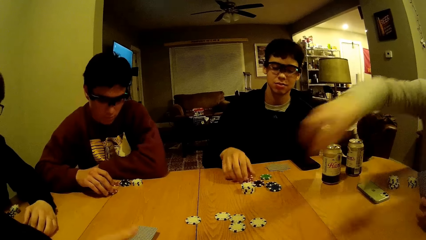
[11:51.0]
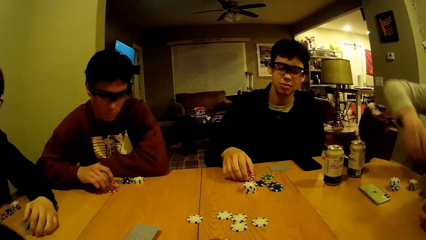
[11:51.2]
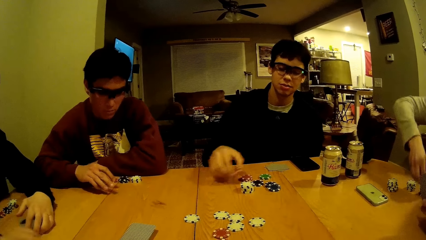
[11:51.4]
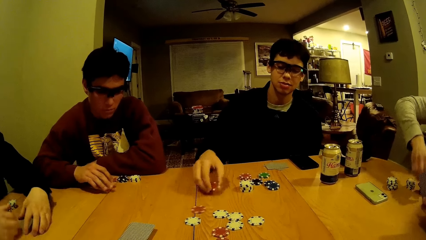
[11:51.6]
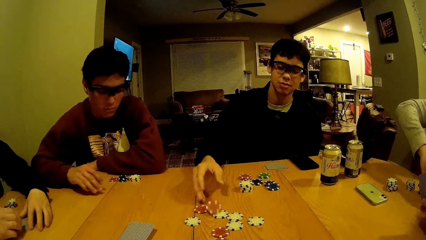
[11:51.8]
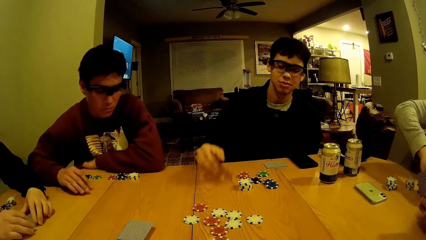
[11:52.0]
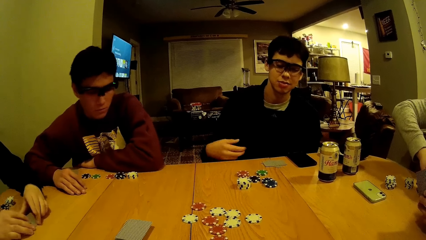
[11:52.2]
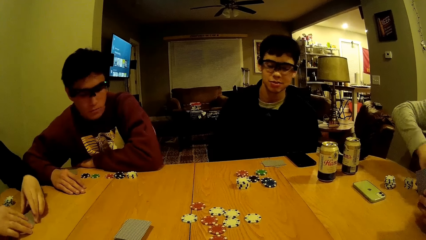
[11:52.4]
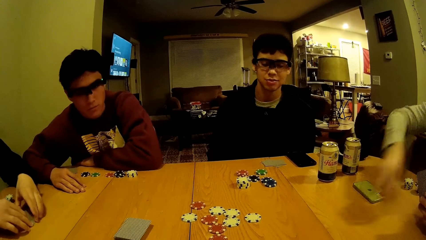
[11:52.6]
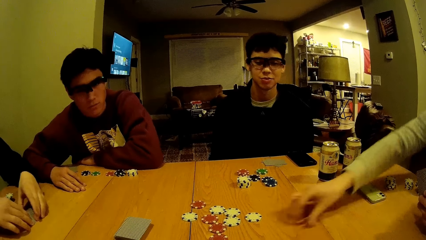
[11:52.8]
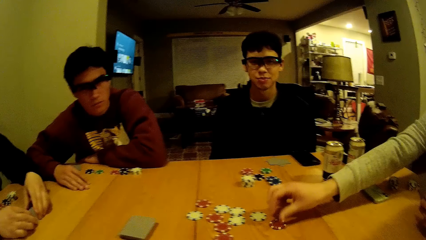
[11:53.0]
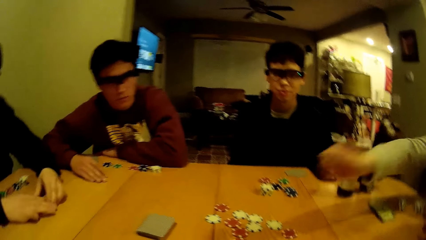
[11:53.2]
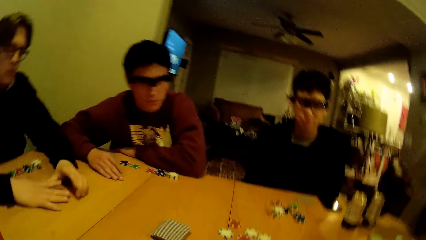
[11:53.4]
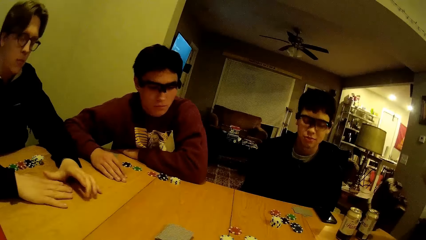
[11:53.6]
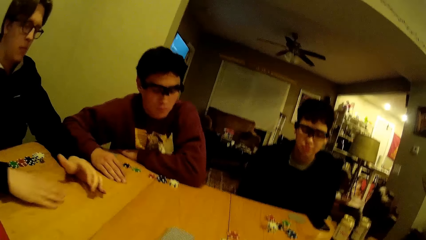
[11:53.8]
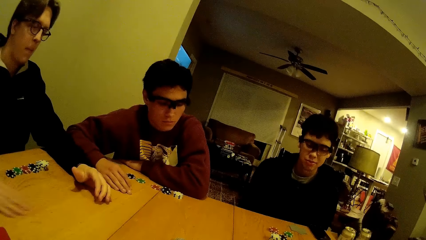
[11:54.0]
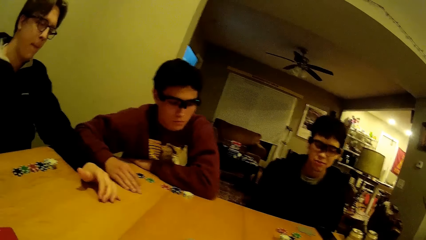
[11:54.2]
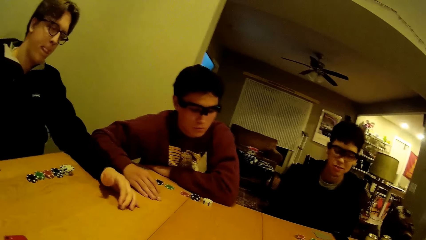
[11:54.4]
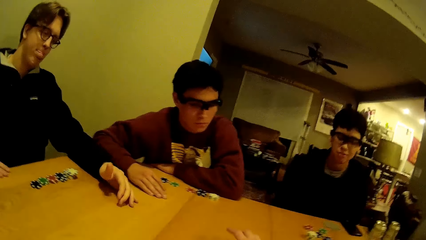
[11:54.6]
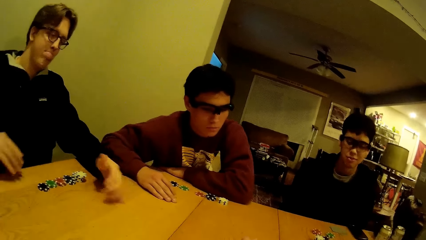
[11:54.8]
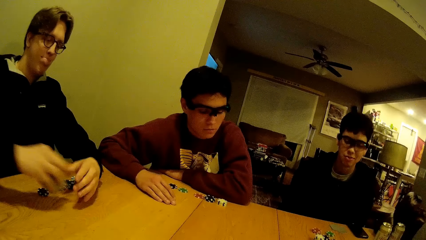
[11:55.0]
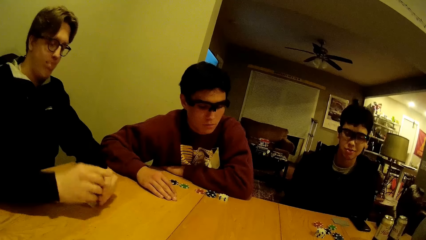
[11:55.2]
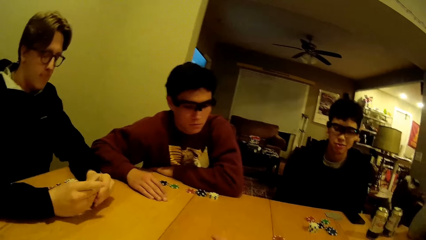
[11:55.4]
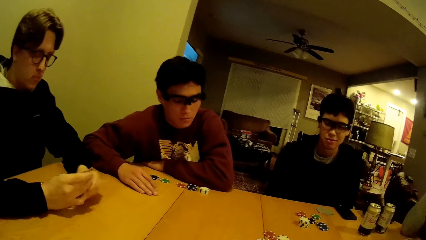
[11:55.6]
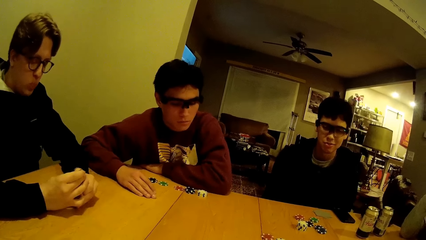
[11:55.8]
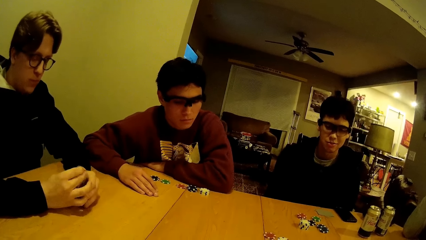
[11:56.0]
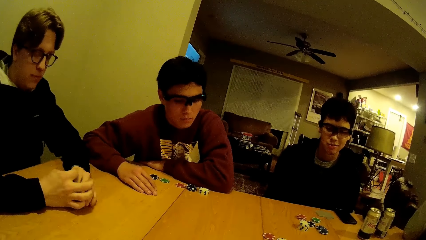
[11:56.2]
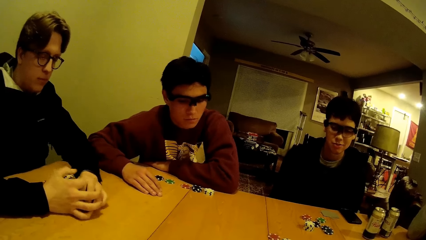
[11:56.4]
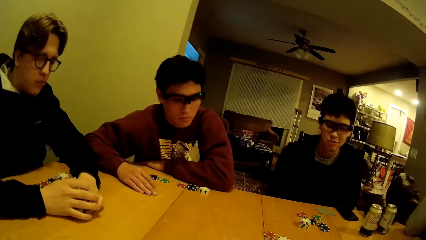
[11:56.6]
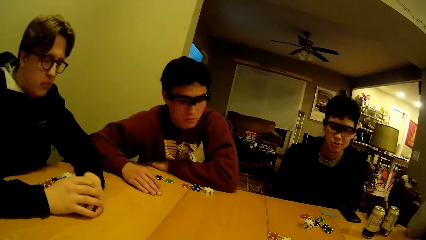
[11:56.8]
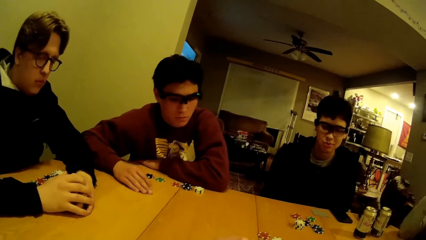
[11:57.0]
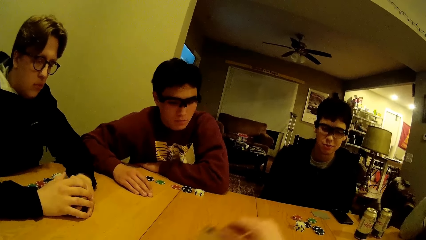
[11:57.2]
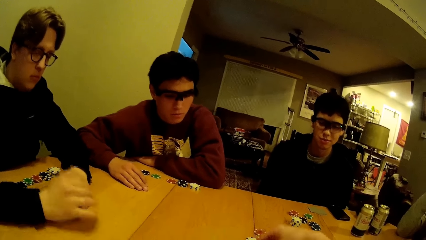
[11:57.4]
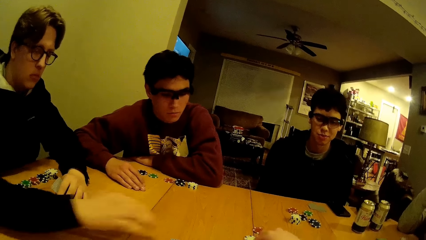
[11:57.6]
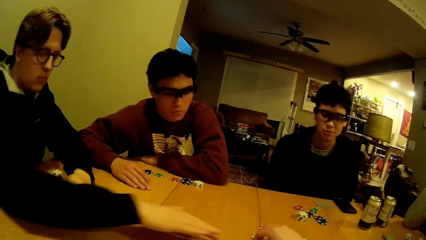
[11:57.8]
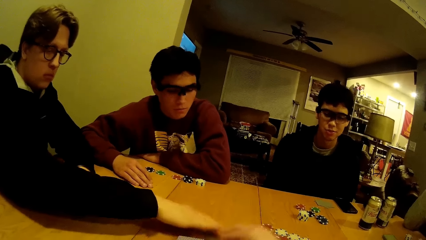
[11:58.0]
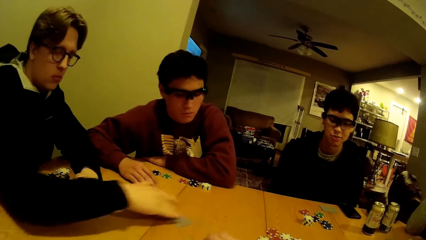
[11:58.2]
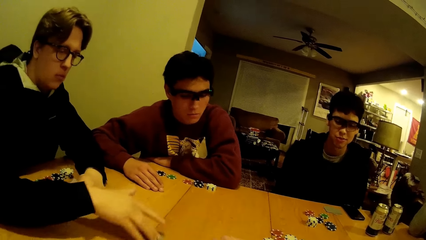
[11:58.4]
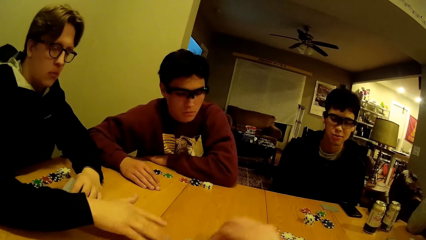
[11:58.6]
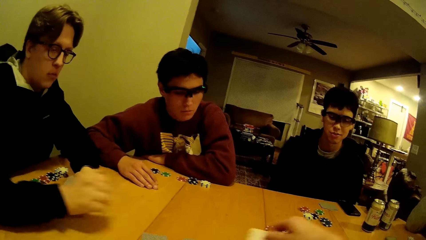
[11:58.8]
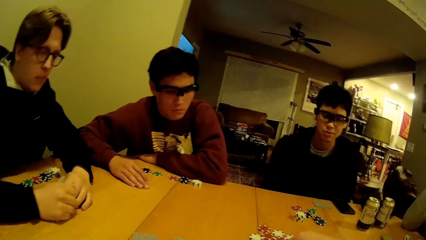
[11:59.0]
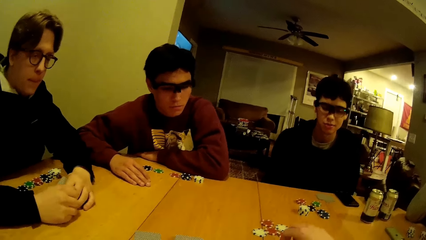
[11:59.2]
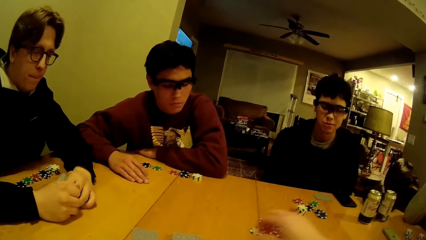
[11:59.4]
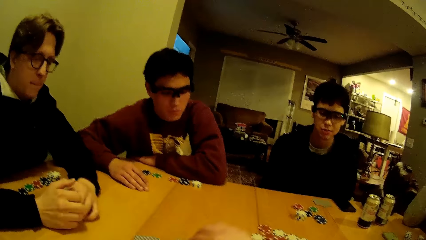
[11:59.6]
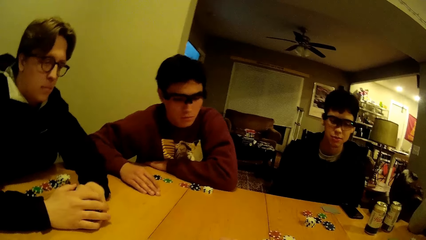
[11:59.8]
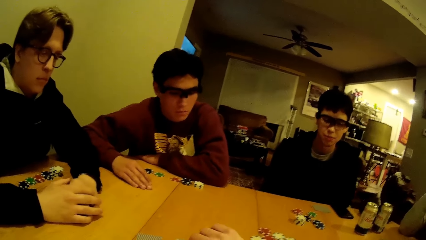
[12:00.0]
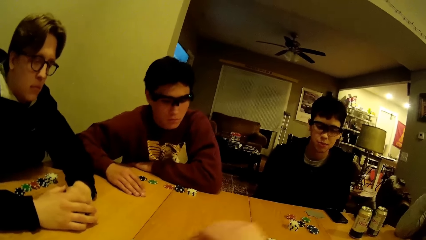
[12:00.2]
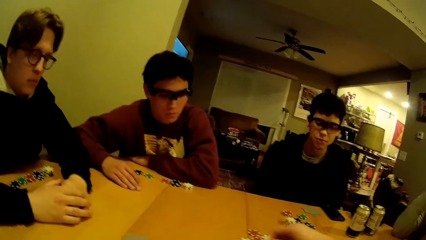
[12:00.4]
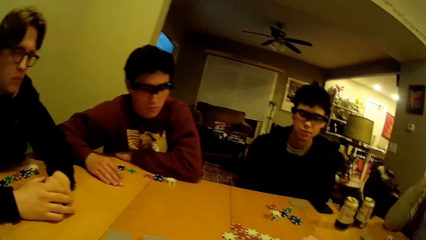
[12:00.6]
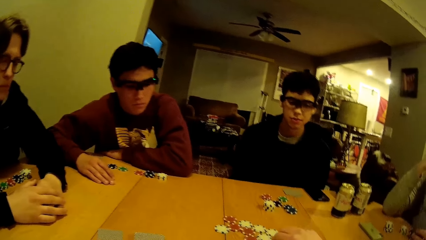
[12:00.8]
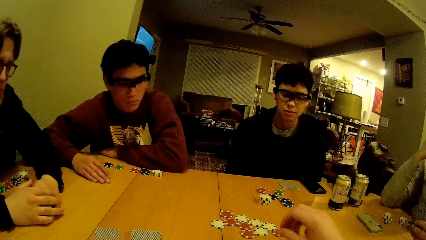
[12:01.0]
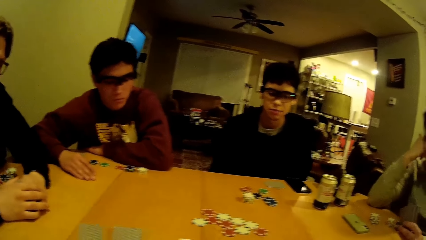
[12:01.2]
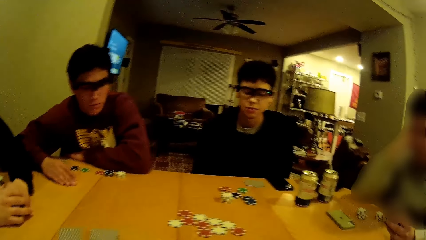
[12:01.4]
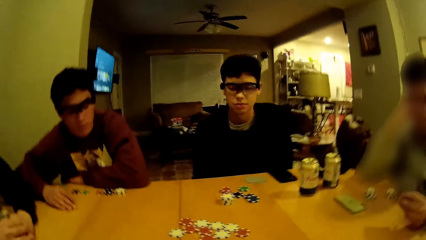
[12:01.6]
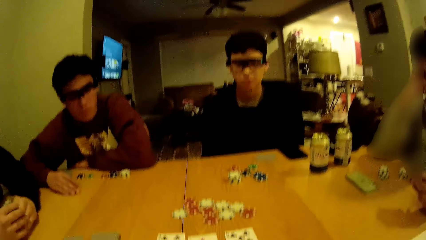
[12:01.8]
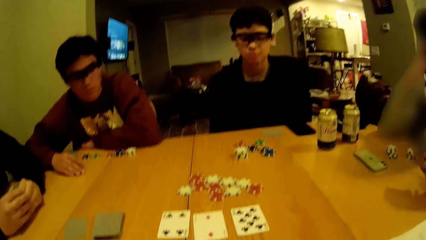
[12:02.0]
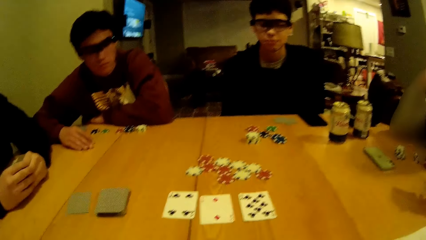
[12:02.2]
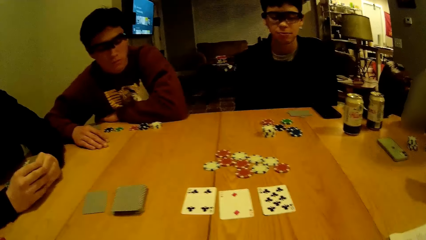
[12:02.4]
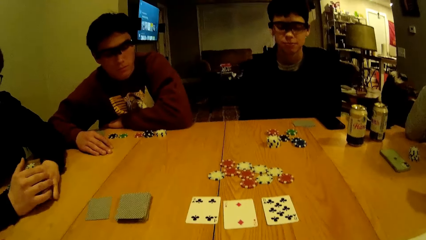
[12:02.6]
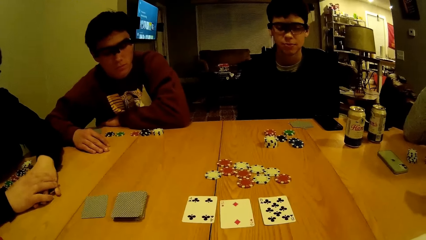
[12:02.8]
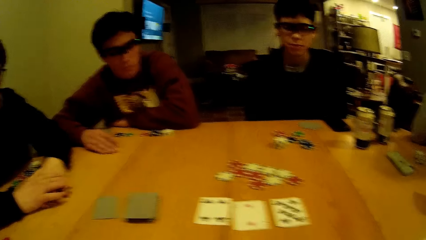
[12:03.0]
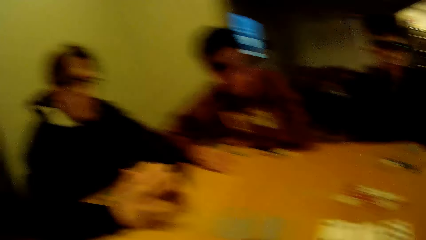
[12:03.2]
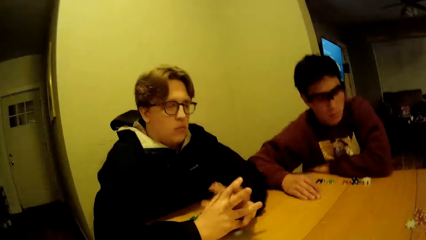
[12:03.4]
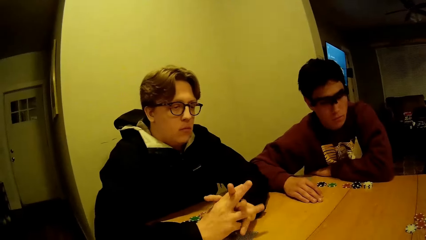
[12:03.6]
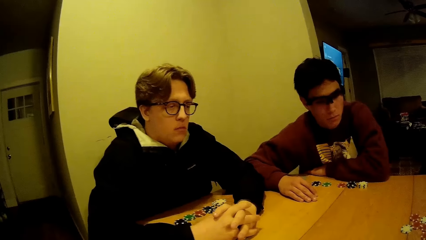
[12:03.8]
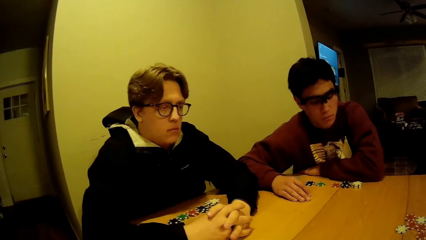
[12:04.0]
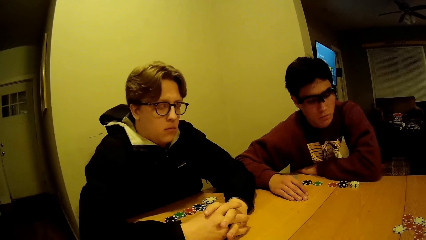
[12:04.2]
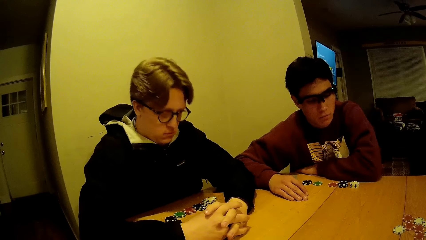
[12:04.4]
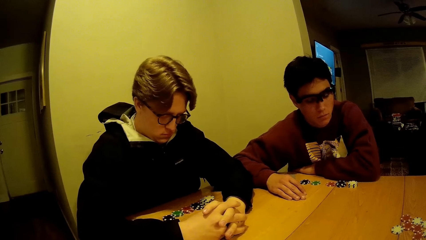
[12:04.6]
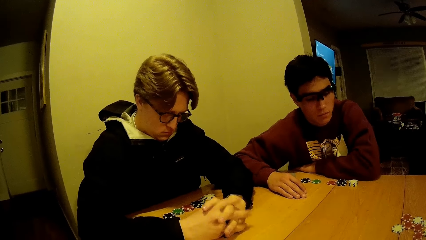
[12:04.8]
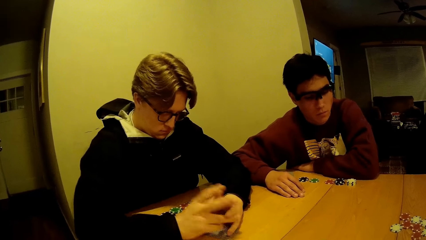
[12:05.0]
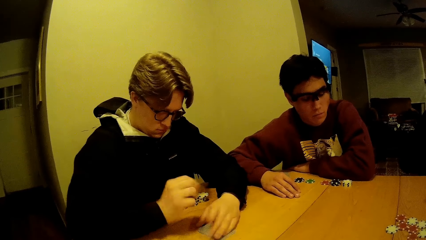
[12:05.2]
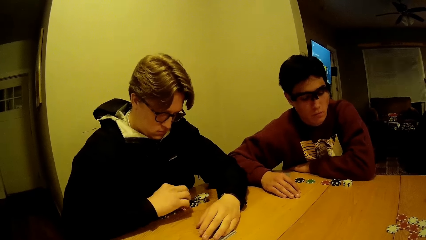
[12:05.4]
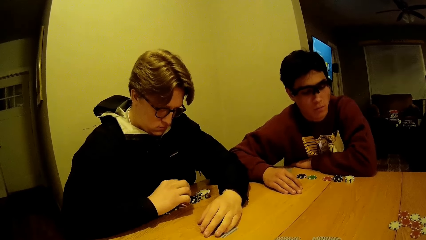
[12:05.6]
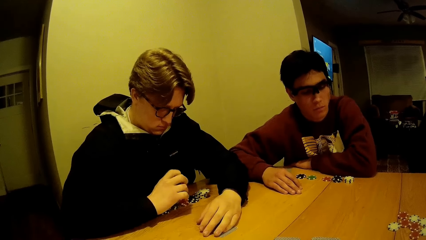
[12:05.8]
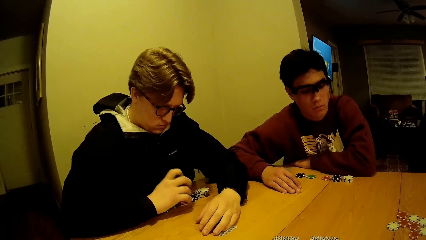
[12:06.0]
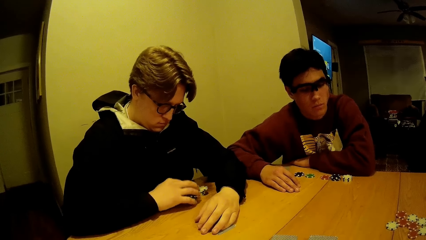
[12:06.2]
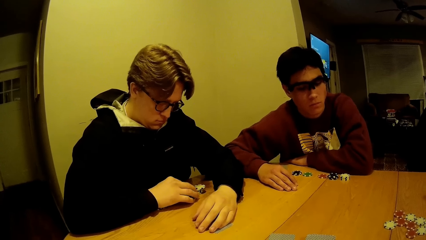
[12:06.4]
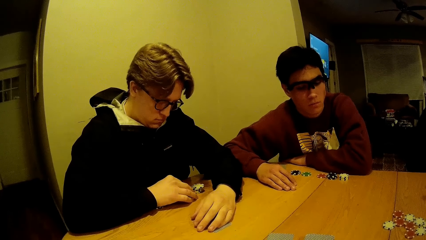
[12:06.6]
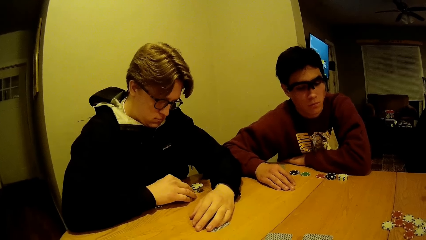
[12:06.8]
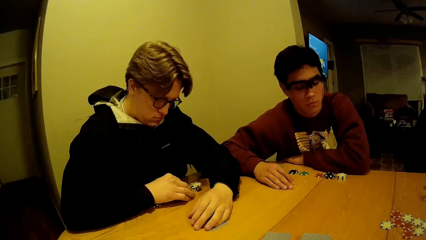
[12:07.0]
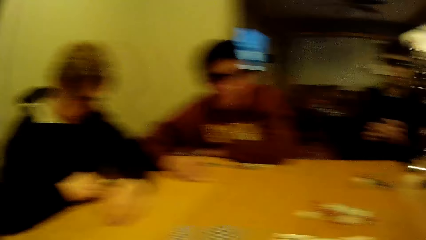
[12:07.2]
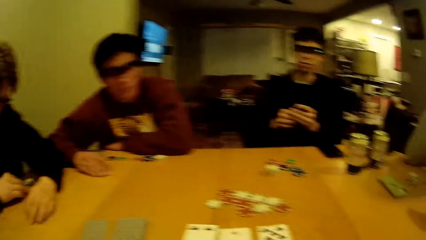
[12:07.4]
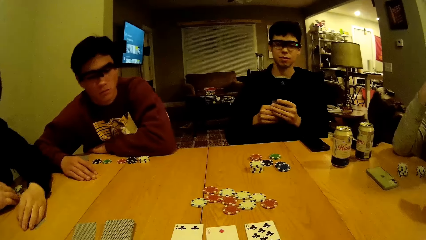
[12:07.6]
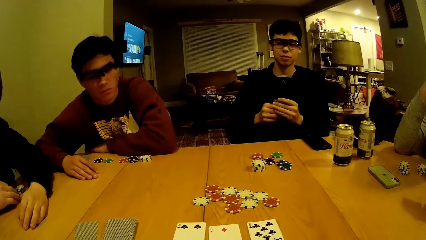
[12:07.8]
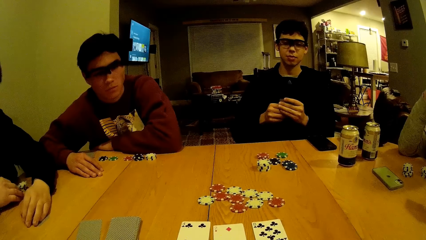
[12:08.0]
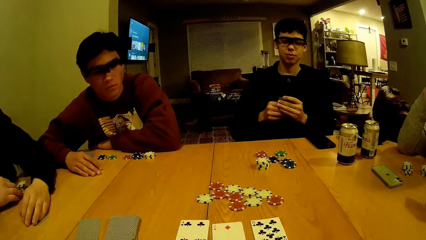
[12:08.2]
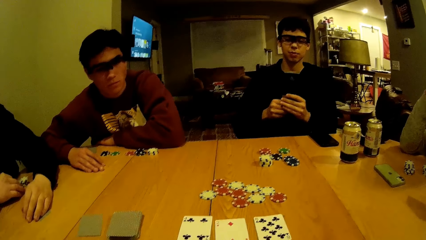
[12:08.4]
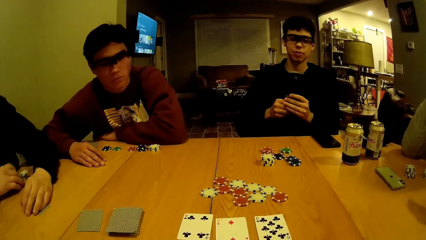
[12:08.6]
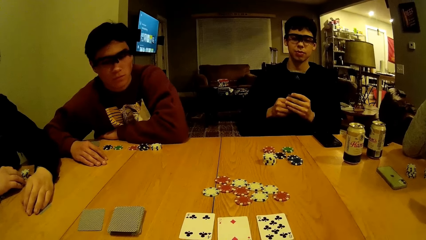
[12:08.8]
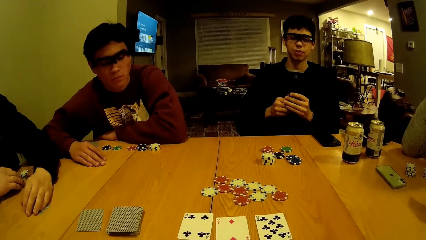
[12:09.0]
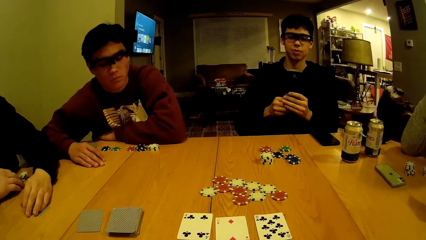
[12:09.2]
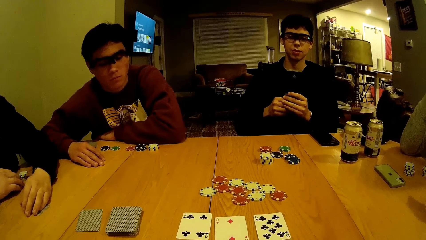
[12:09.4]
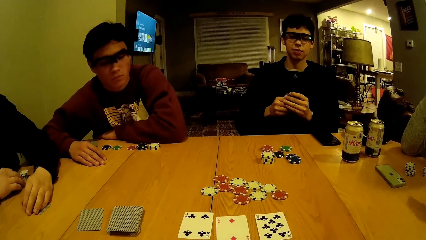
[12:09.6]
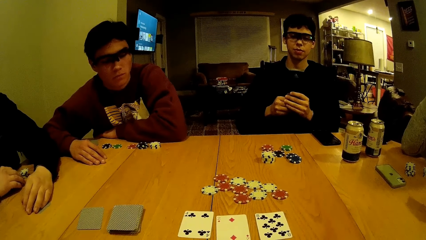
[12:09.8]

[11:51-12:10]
A person takes the cards from the table. A man moves a red chip on the table with his right hand. Another man picks a red chip from a stack of red chips on the table with his right hand. A third man moves a red chip on the table with his right hand. The second man drops the red chip on the table with his right hand. A fourth man picks a red chip from a stack of red chips on the table with his right hand and drops the red chip on the table with his right hand. The person puts the disc on the table. The camera wearer touches the cards with his right hand. He arranges cards from the cards on the table with his right hand. The first man moves the card on the table with his right hand. The camera wearer looks at the table. The first man touches chips on the table with his right hand.
